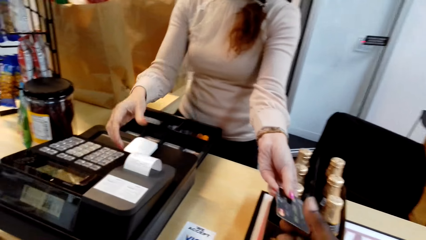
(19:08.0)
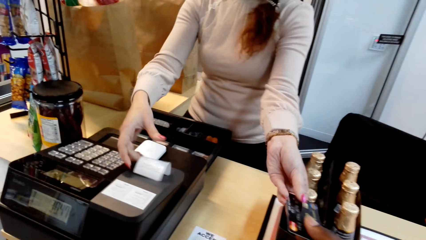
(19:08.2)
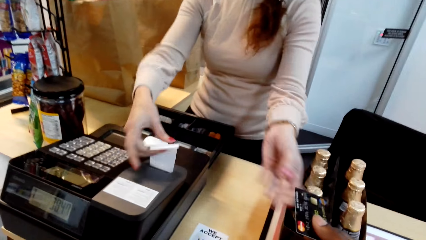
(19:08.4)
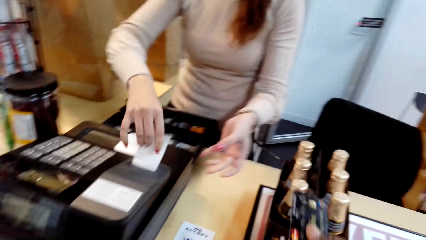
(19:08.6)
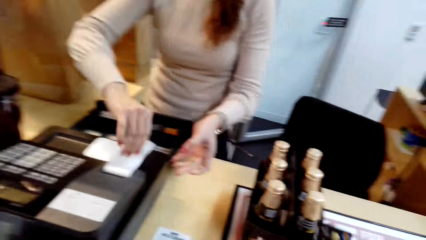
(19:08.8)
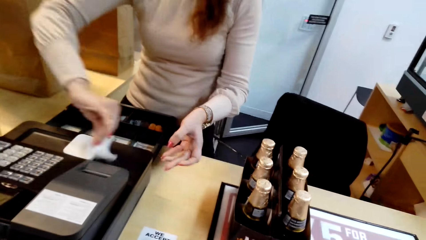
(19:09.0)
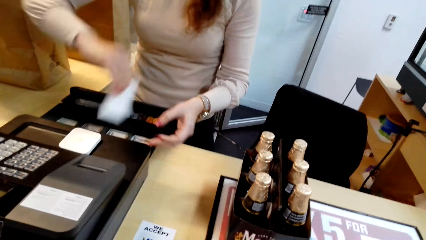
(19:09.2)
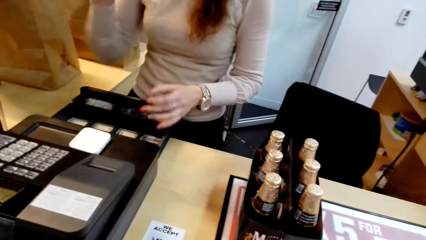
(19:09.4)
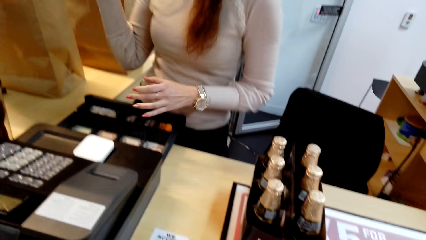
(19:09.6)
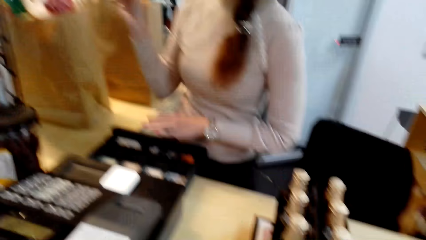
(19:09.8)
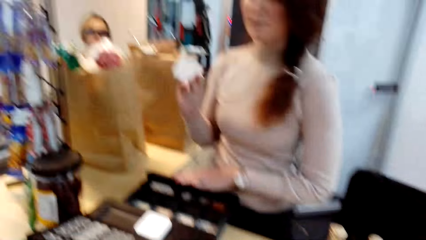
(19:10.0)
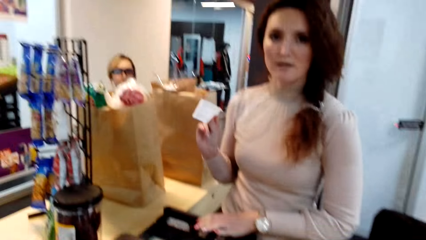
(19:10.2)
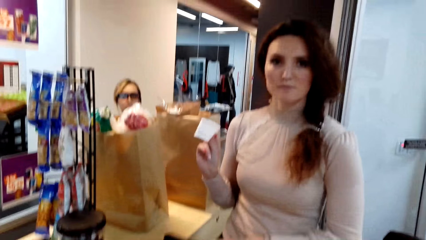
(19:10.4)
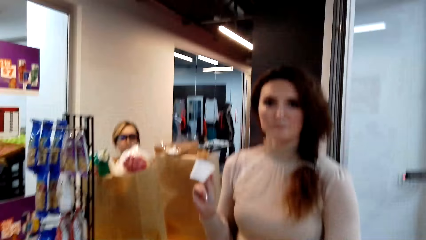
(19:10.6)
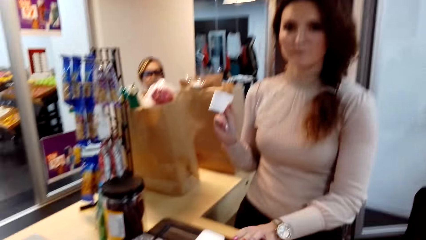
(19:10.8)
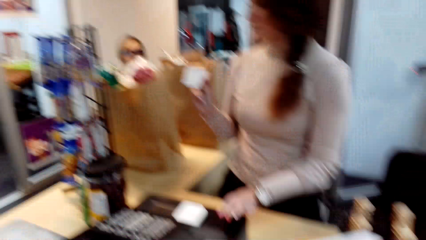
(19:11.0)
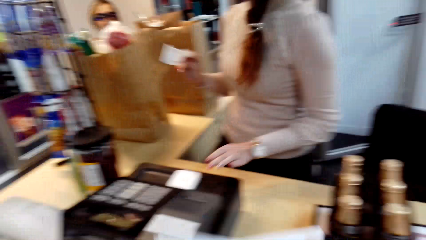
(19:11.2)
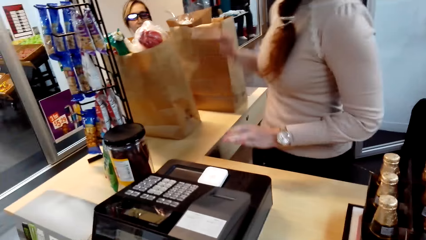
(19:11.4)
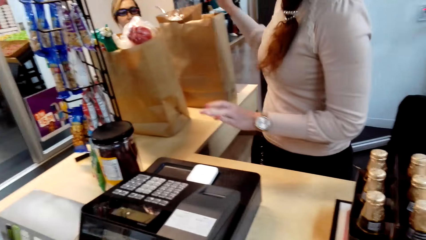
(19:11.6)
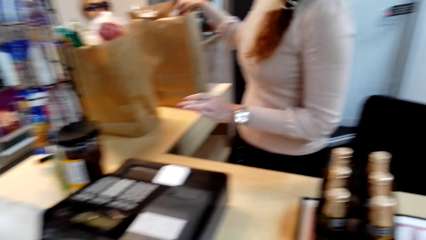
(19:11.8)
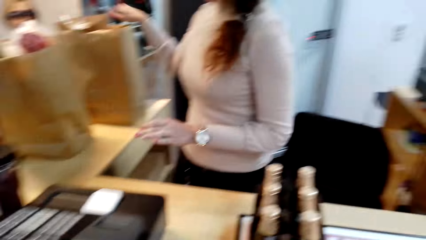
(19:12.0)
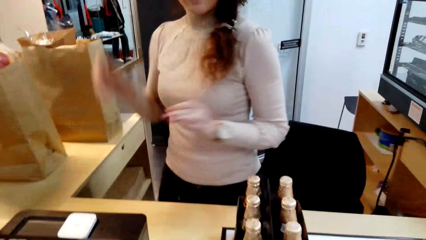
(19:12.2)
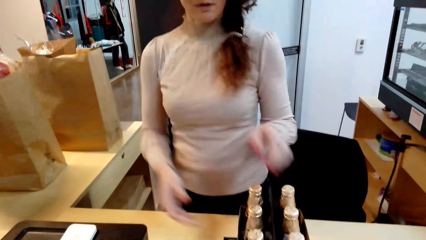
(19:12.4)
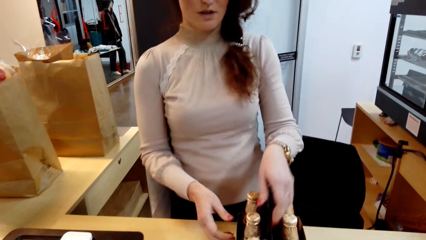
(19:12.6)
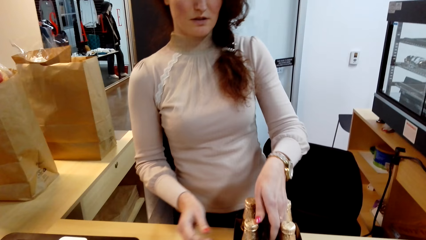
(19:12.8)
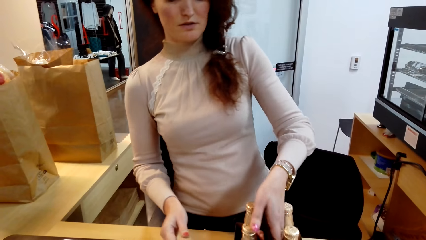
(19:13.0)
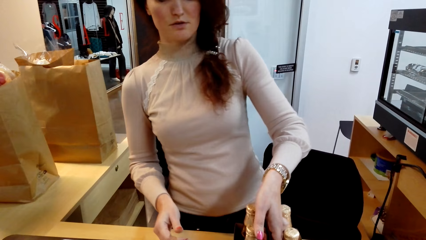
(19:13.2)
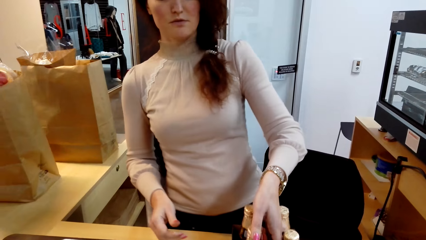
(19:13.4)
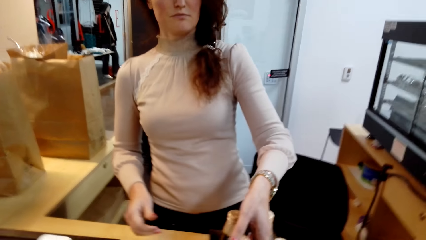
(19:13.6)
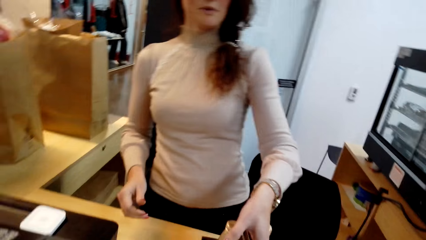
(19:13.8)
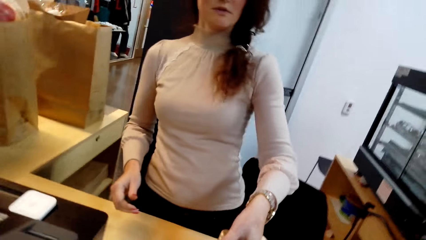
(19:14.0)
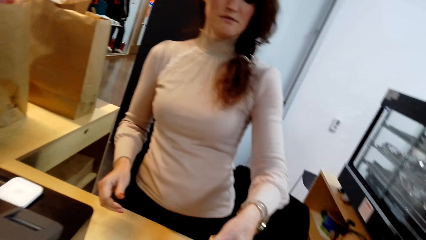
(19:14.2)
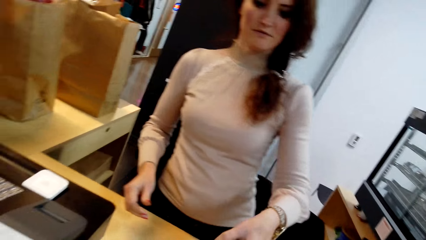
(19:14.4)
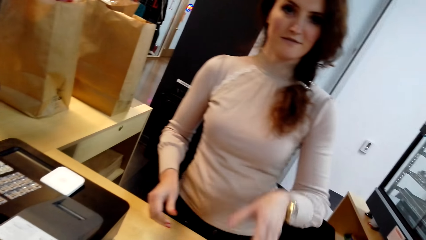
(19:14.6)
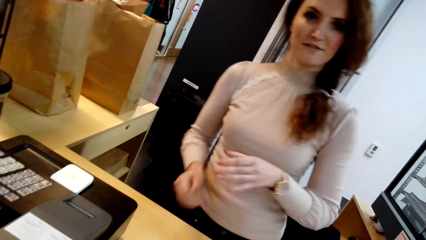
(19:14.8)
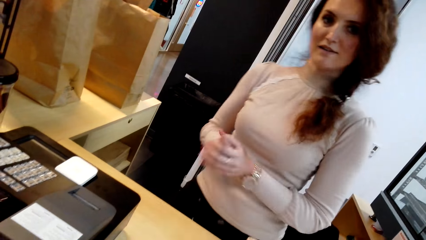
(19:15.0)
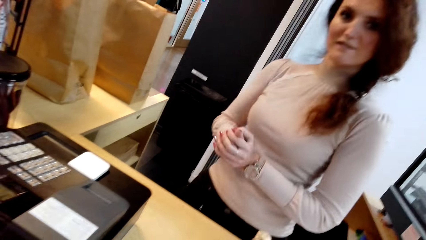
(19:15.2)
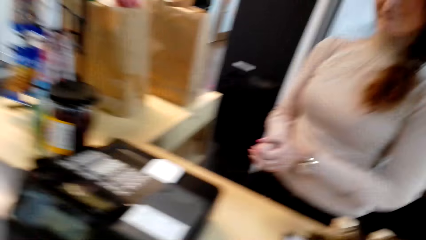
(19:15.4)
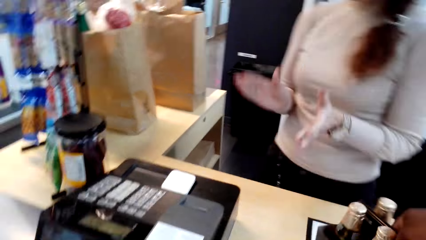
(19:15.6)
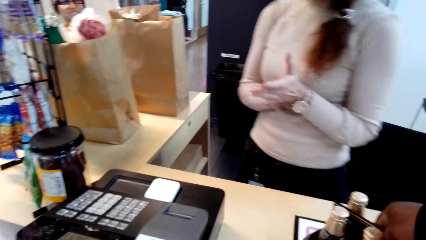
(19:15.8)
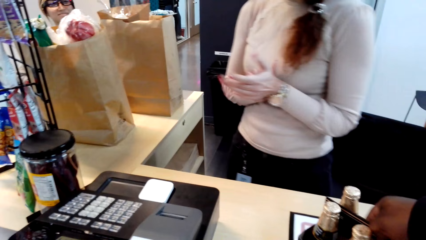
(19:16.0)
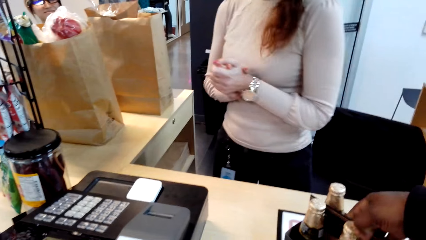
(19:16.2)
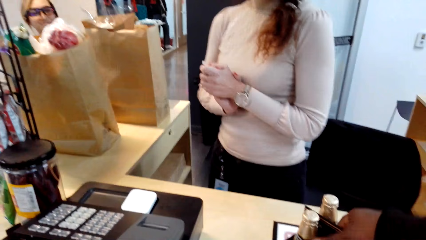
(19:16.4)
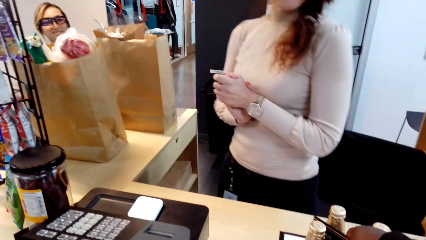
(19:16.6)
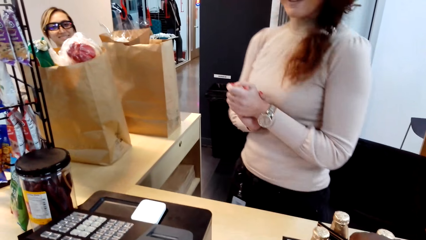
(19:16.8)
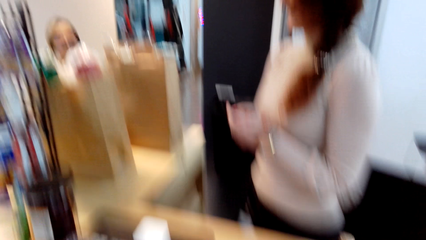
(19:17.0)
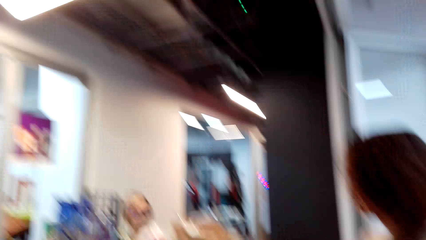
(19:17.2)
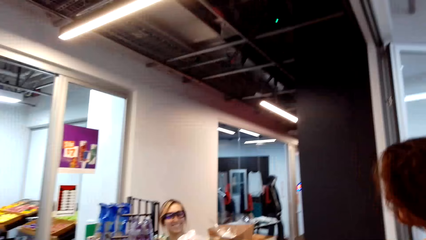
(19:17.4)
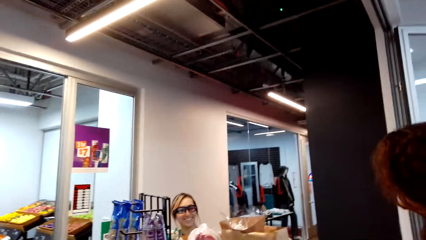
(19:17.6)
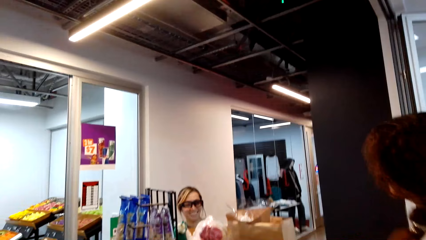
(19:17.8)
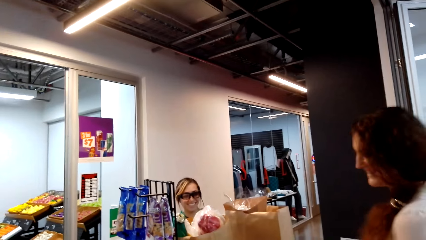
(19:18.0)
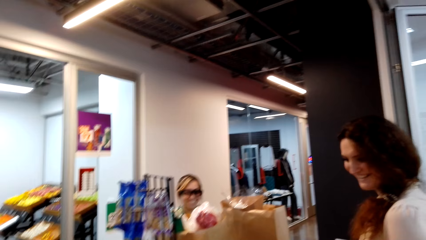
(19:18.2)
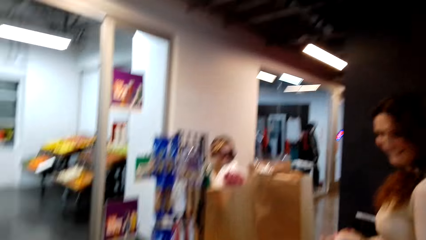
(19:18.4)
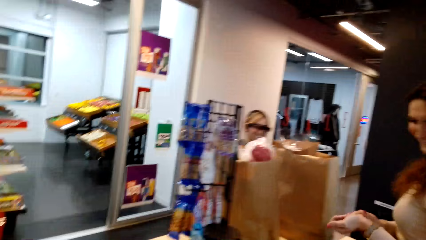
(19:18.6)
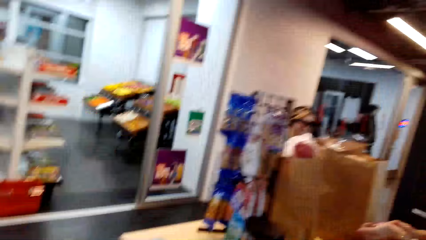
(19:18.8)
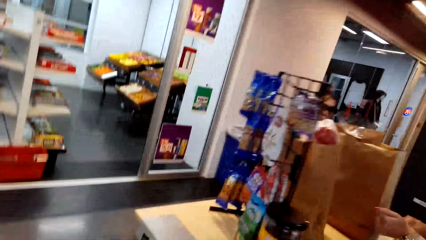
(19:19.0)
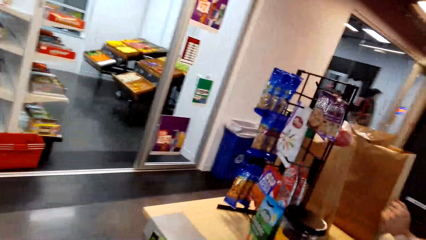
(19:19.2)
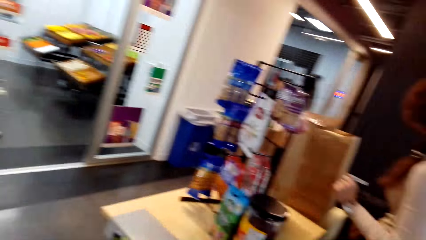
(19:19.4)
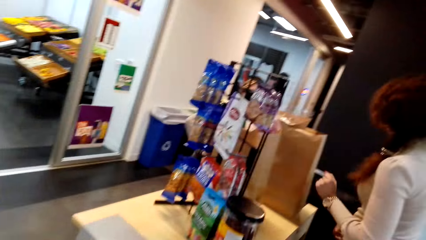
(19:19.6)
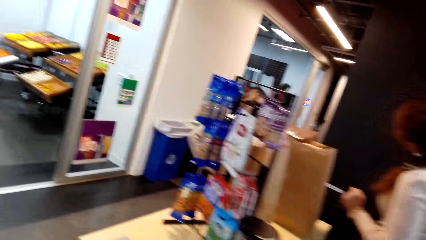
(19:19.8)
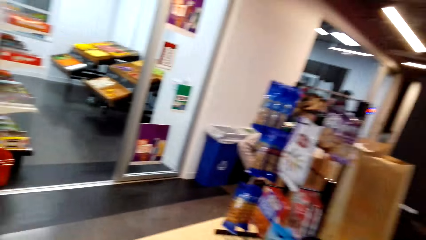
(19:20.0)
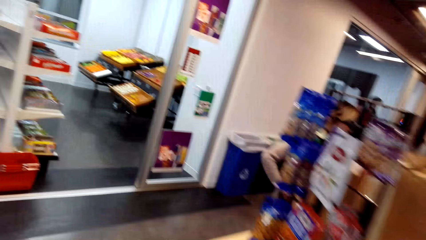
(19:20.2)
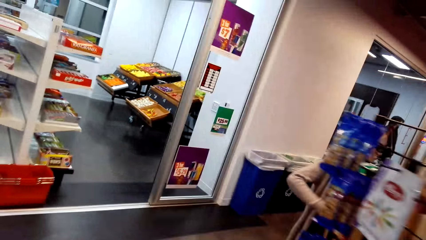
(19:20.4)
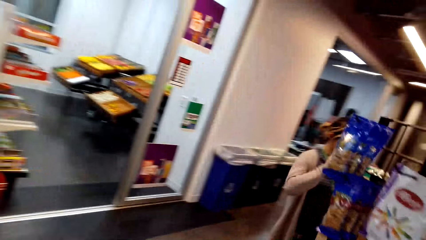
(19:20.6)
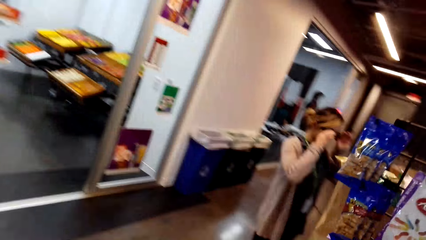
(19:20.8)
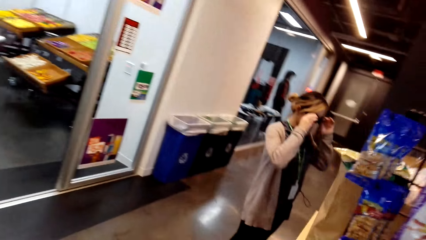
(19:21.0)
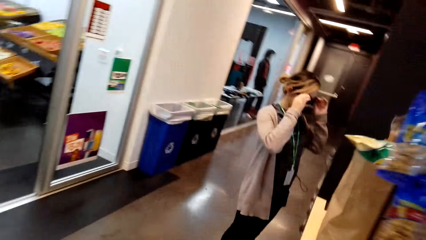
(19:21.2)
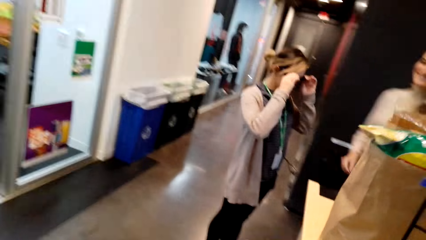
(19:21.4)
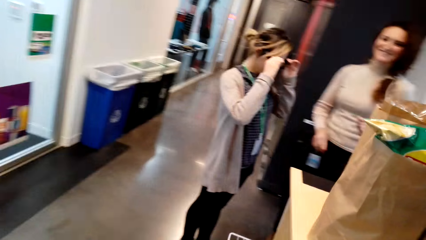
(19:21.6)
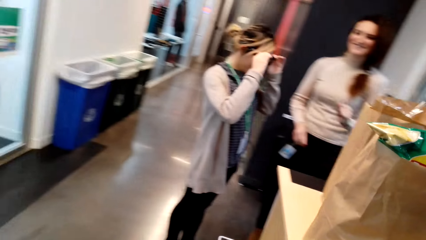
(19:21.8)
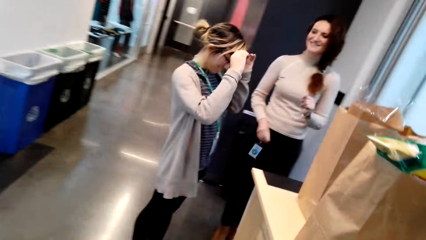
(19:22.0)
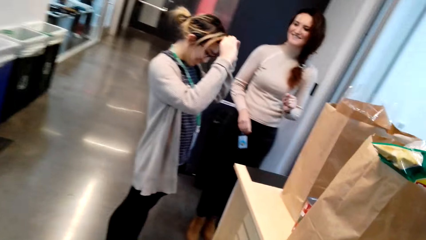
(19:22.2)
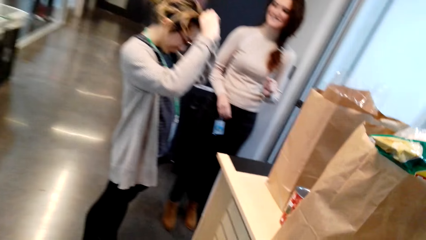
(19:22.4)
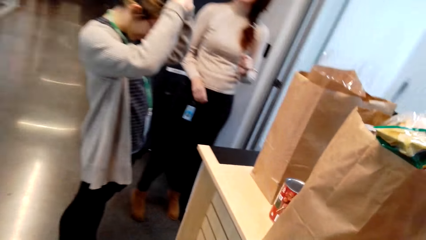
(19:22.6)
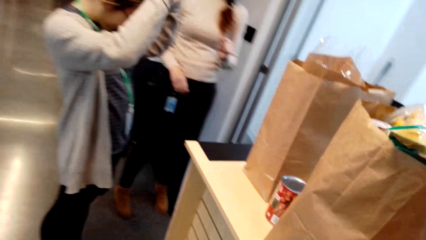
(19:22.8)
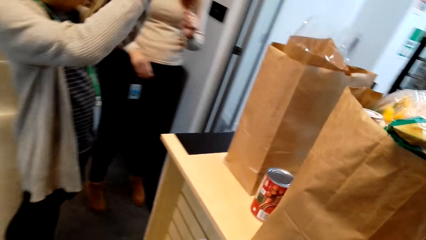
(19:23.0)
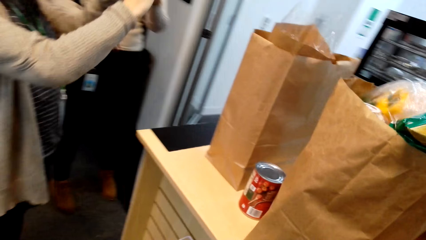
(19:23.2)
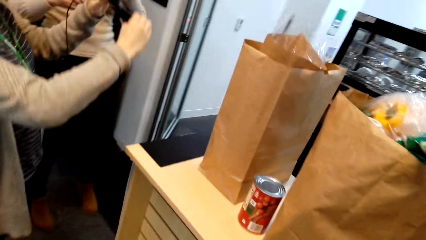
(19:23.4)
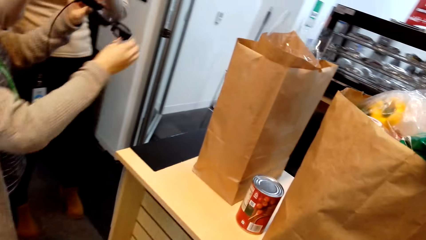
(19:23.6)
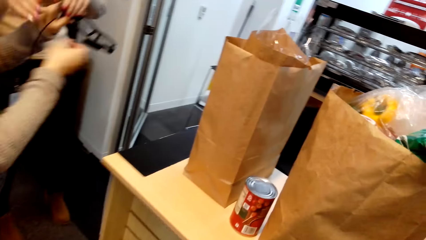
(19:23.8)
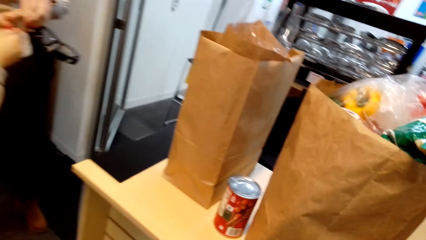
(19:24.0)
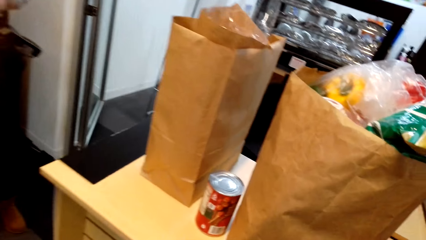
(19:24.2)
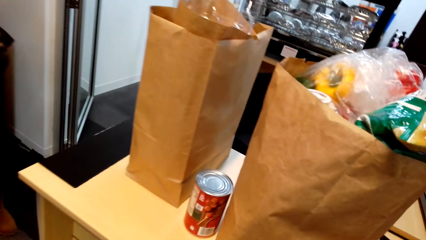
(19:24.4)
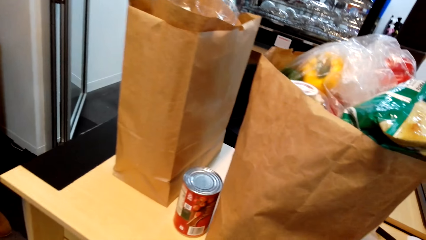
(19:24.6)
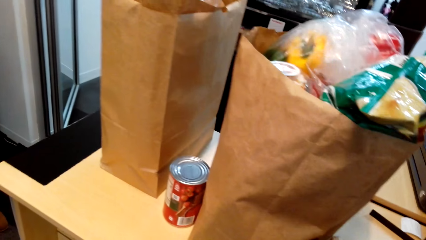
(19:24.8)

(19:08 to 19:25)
The person plucks the card from the cash register machine. The camera wearer picks the receipt from the billing machine. The person drops the receipt. The camera wearer puts the receipt in a piece of paper. The person touches the drinks on the table and claps her hands. Another person removes her glasses. The first person moves. The camera wearer moves the drink in the counter. The first person stands at the counter.
